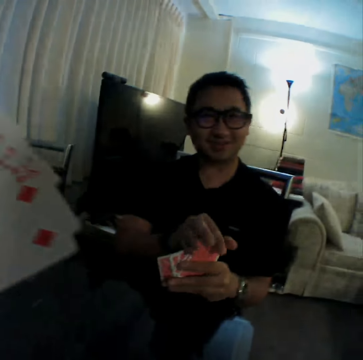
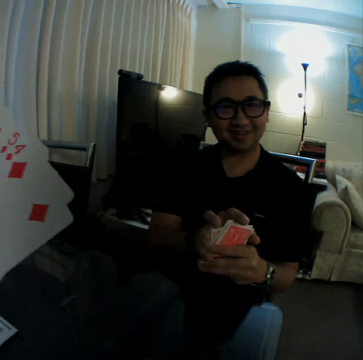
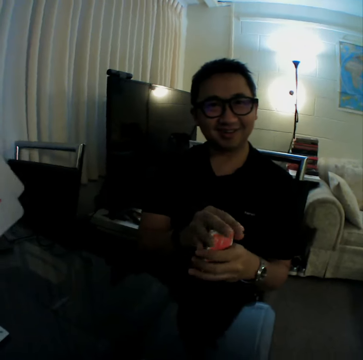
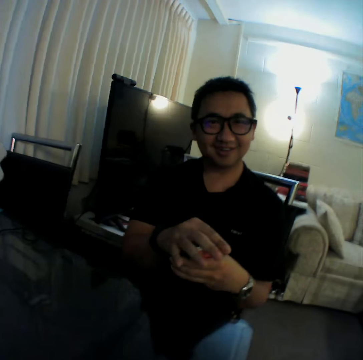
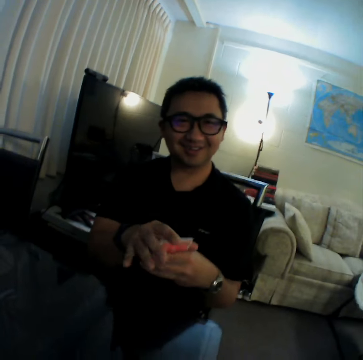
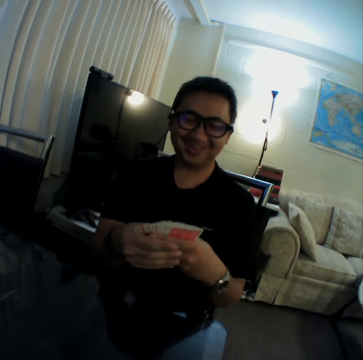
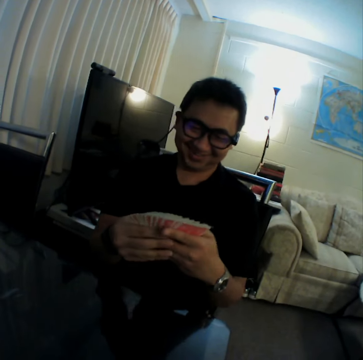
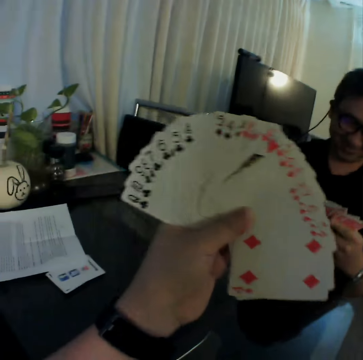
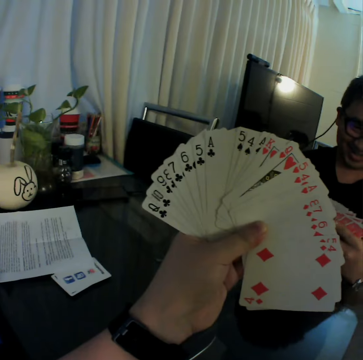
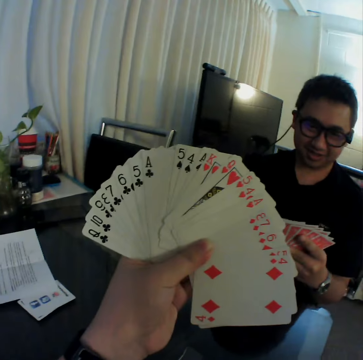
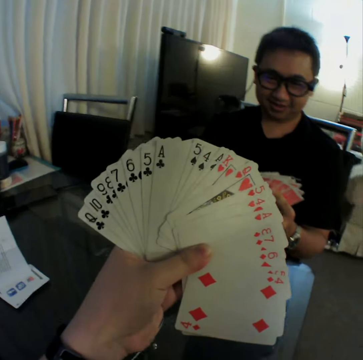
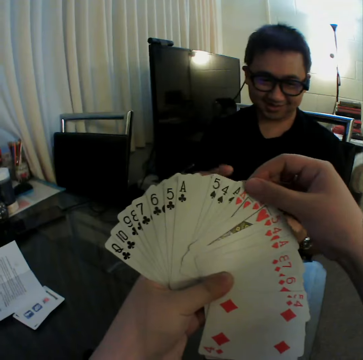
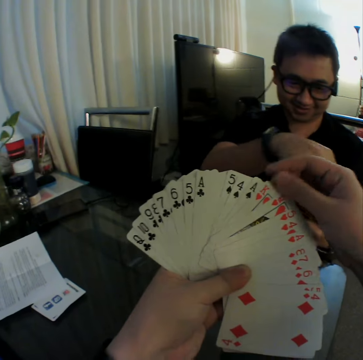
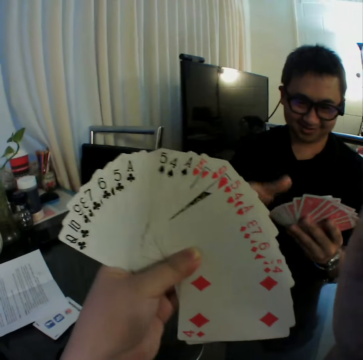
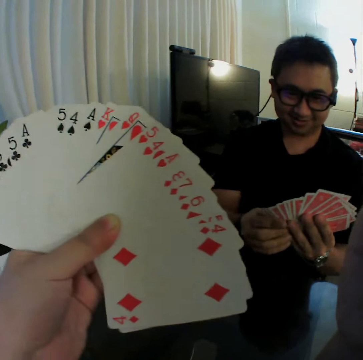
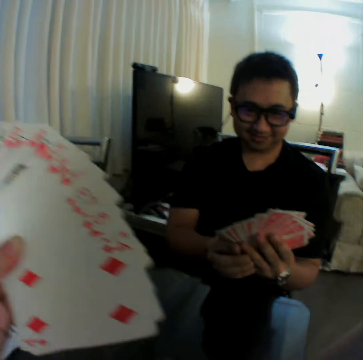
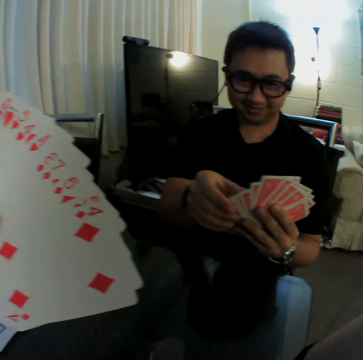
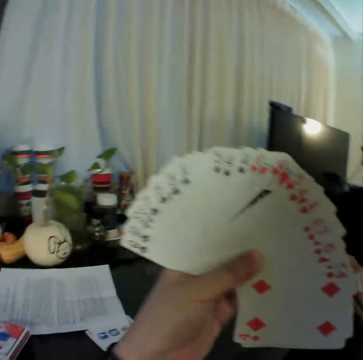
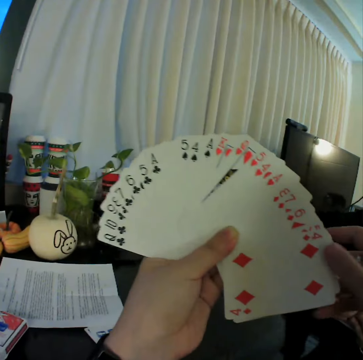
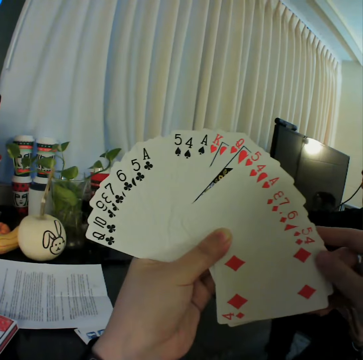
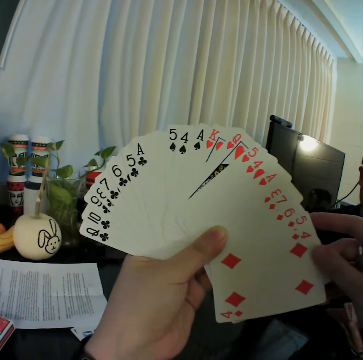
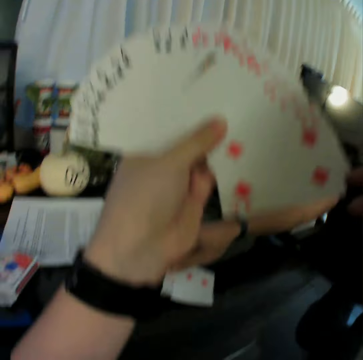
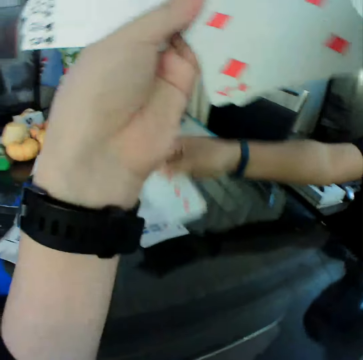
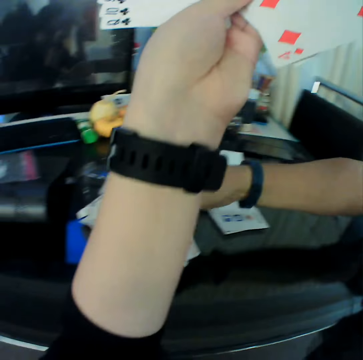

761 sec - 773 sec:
The camera wearer moves the left hand aside and converses with a man. The man gathers the cards in both hands. The man spreads out the cards in both hands. The camera wearer moves the left hand, looks at the playing cards, and moves the right hand. He touches the cards in his left hand with his right hand. He holds the playing cards. The man touches the cards in his left hand with his right hand. The camera wearer lifts the right hand and converses with the man. The man holds the cards with both hands. The camera wearer moves the left hand. He holds the cards with both hands. He looks at the playing cards and converses with the man. The man drops some cards on the table with his right hand. The camera wearer moves the left hand and converses with the man.

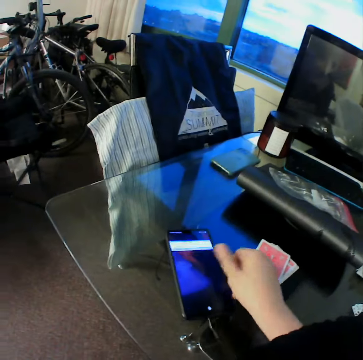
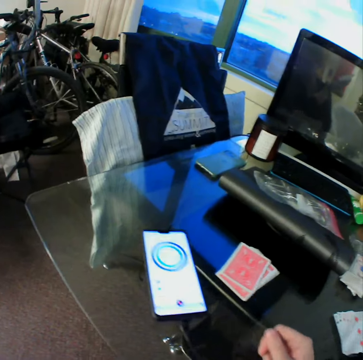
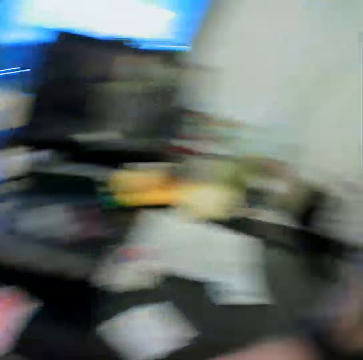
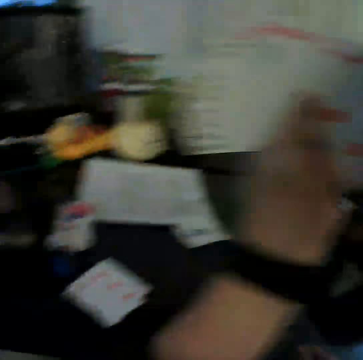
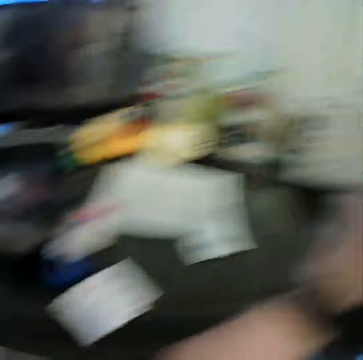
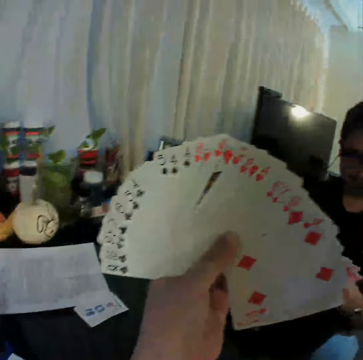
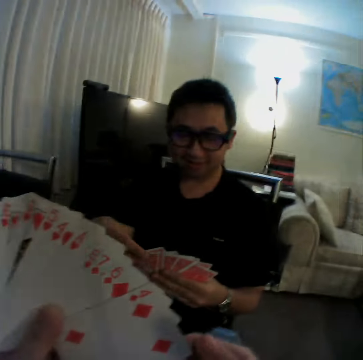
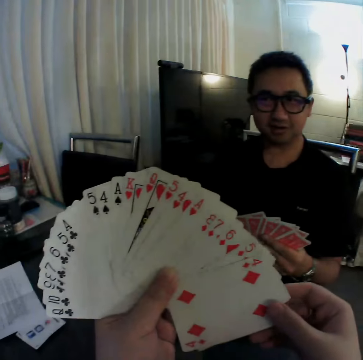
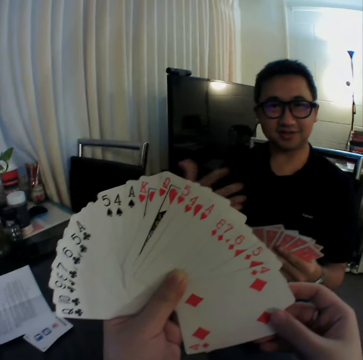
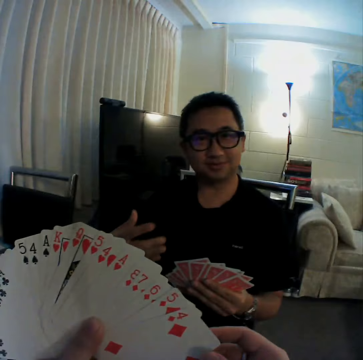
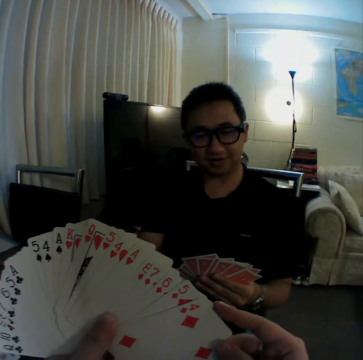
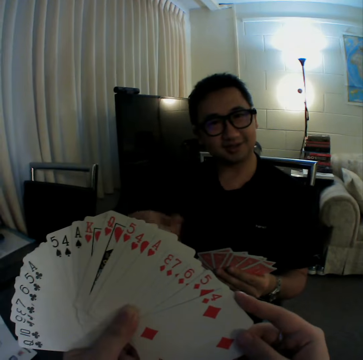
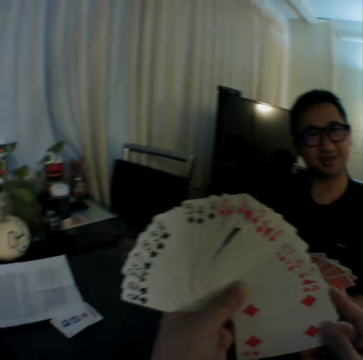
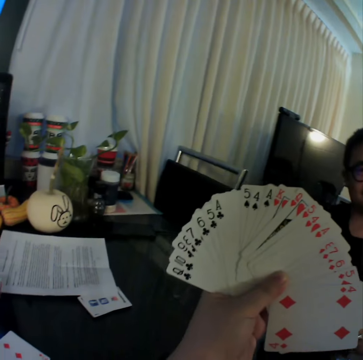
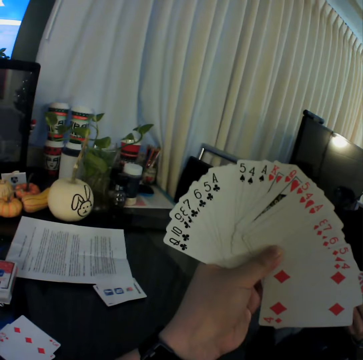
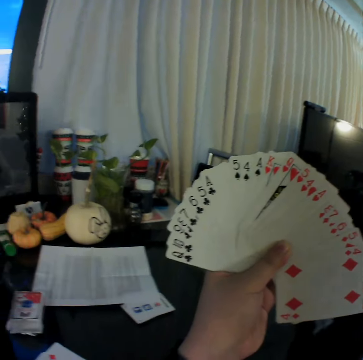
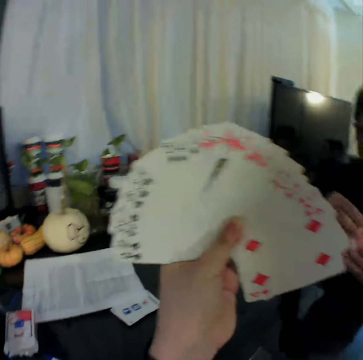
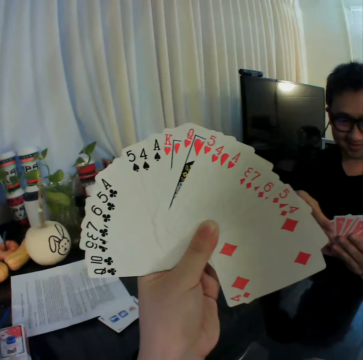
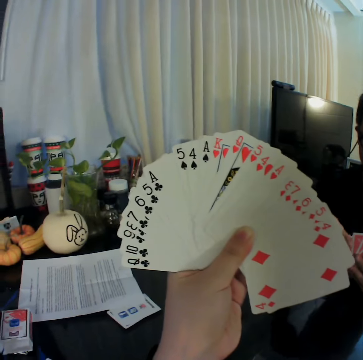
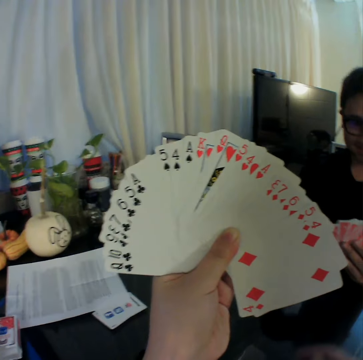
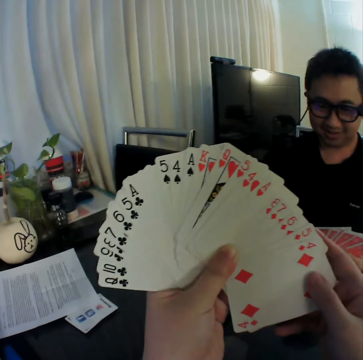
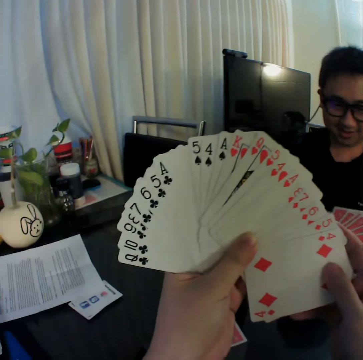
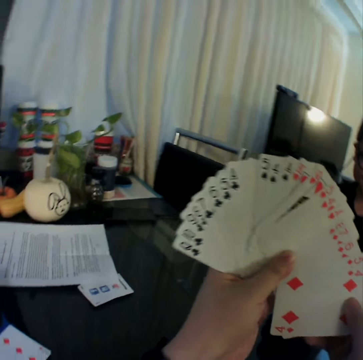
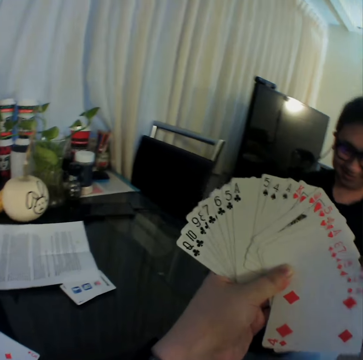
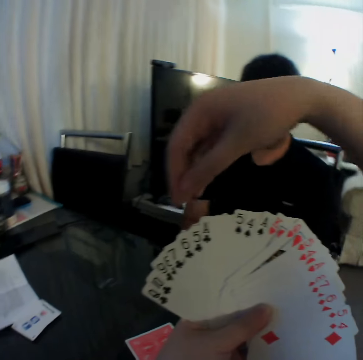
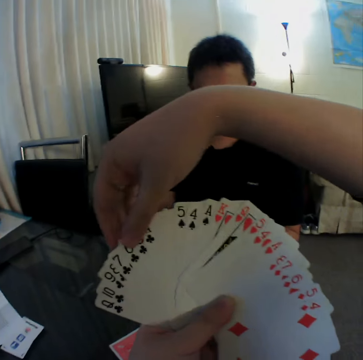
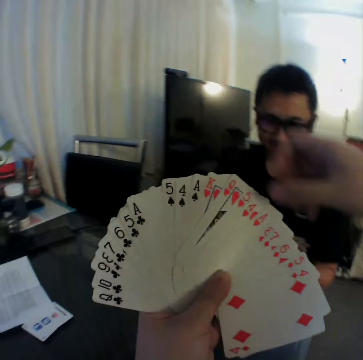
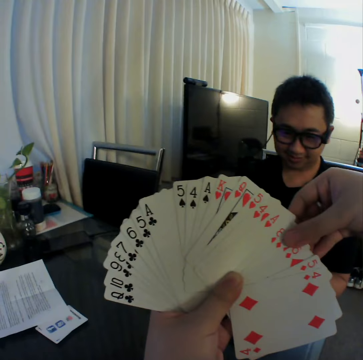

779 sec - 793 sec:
The camera wearer places the right hand on the table. He looks around, lifts the left hand, and looks at the table. He looks at the playing cards and moves the left hand. He converses with a man. He holds a playing card and moves the playing cards. He converses with the man. He looks at the playing card. He converses with the man. He holds the cards with both hands. He converses with the man. He touches the cards in his left hand with his right hand. He lifts the right hand, holds the playing card, moves the right hand, and holds the playing card.

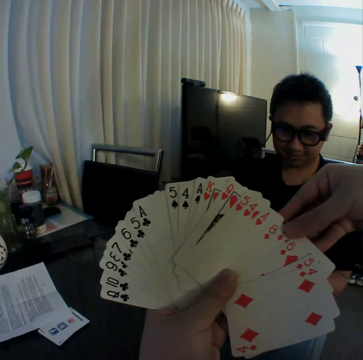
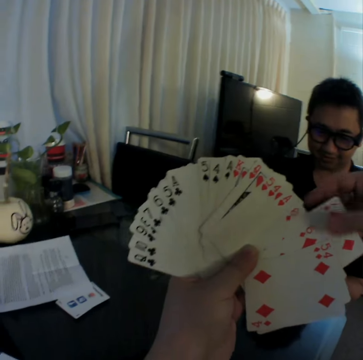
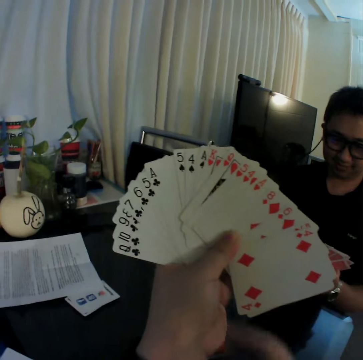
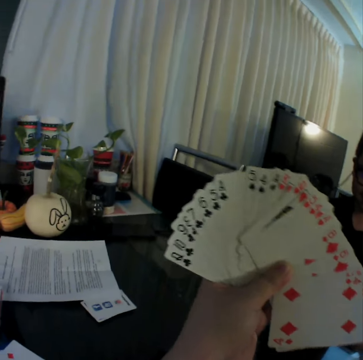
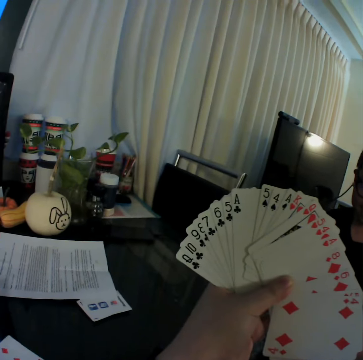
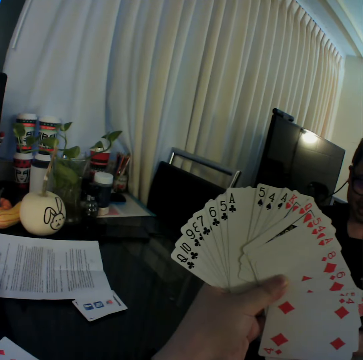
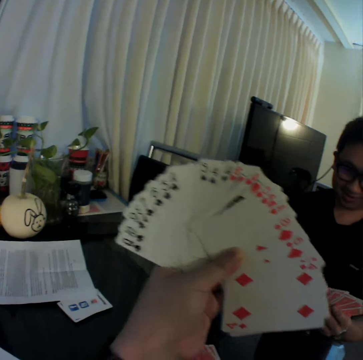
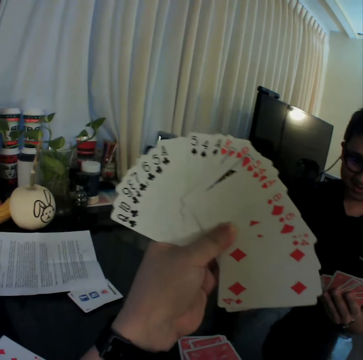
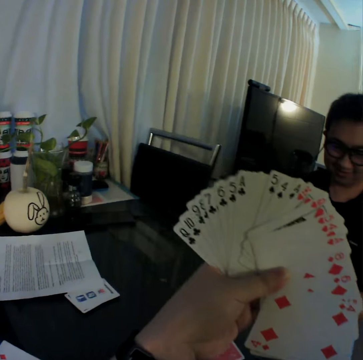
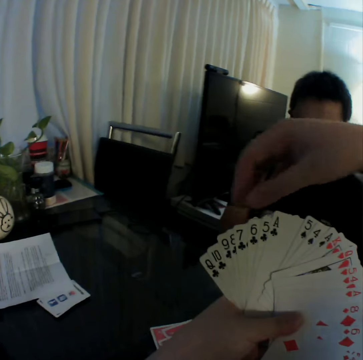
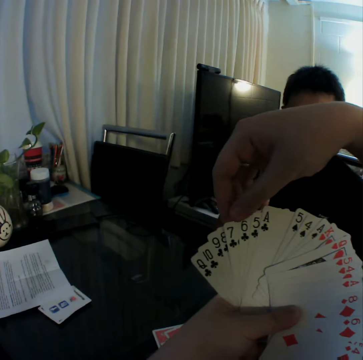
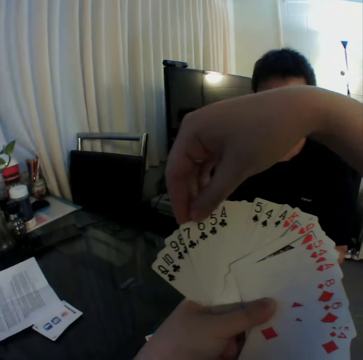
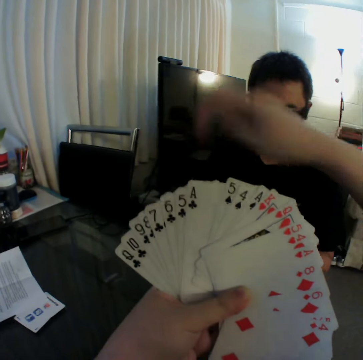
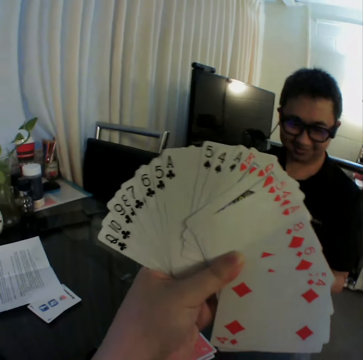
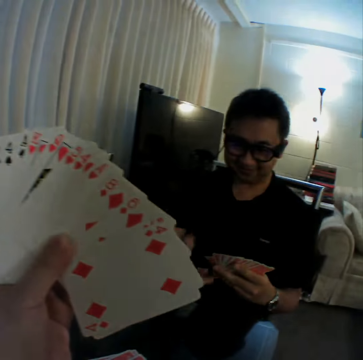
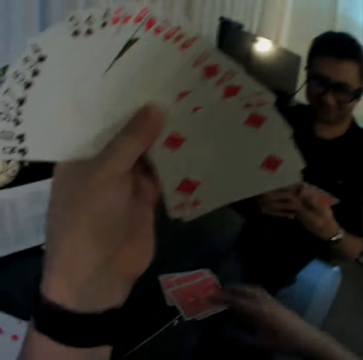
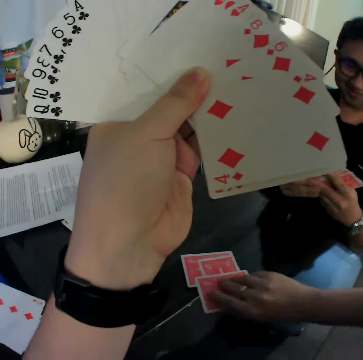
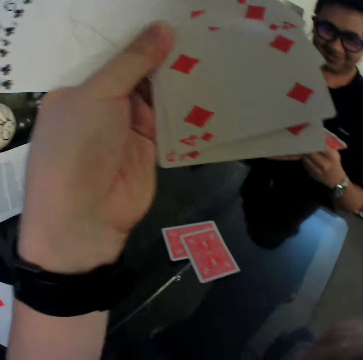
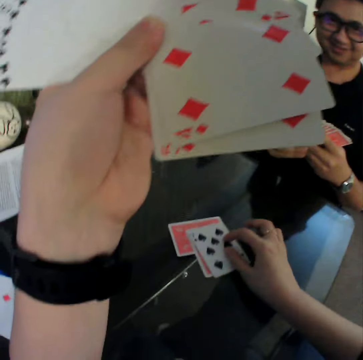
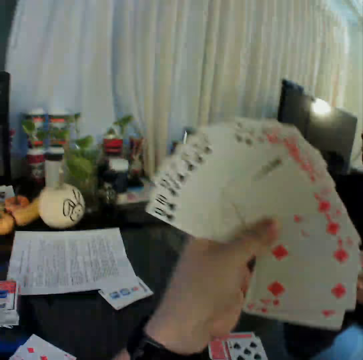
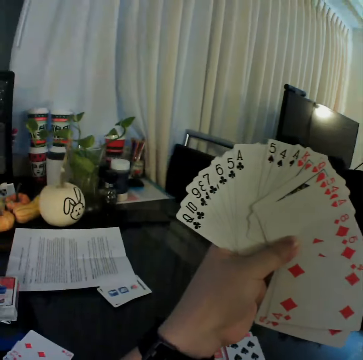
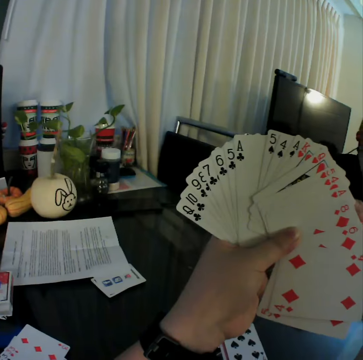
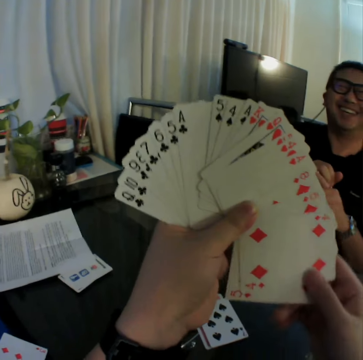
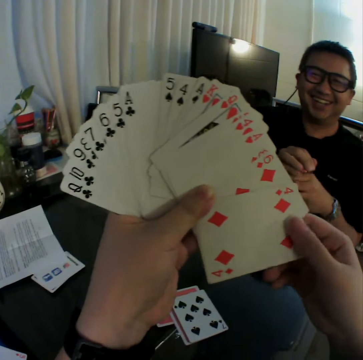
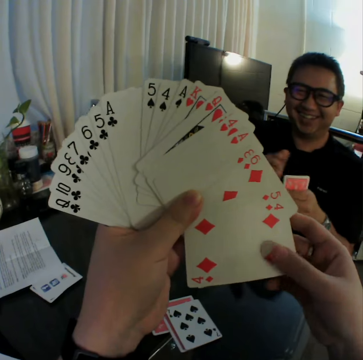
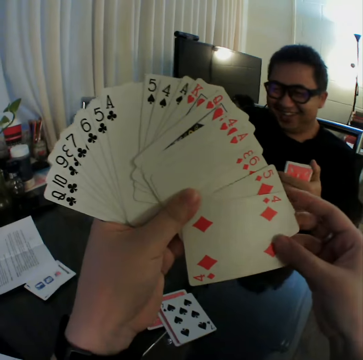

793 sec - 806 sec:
The camera wearer touches the playing cards. He pulls the playing card from the right hand. He drops the card on the table with his right hand. He looks at the playing card. He lifts the right hand. He touches the cards in his left hand with his right hand. He moves the right hand and converses with a man. He unveils a card on the table with his right hand. He picks up a playing card from the table. He converses with the man. He places the playing card on the table. He converses with the man. He looks at the playing card. He shuffles the cards in both hands. He moves the playing card with the right hand and converses with the man. The man holds the cards with his left hand.
